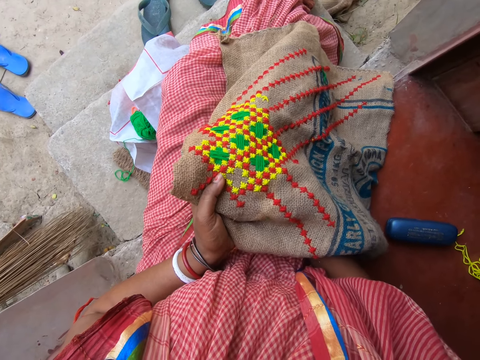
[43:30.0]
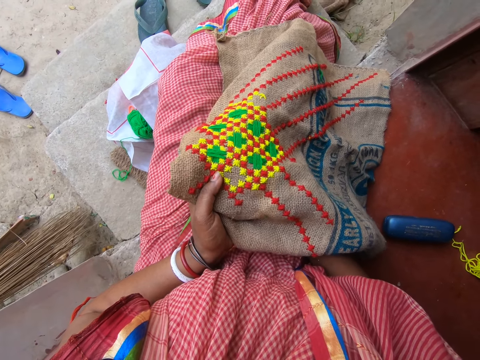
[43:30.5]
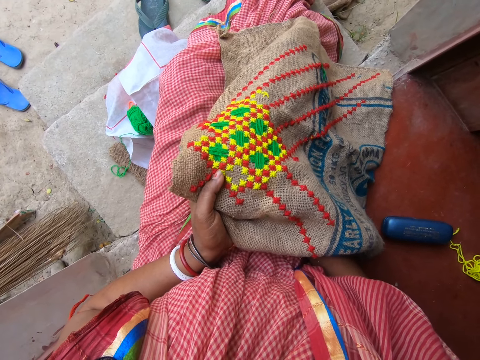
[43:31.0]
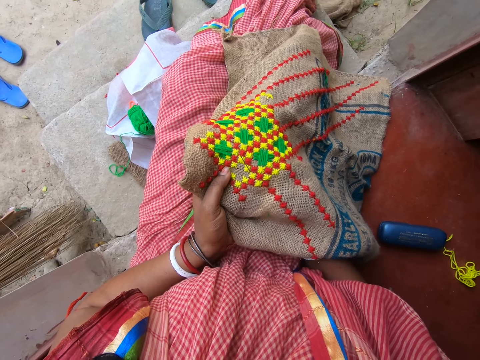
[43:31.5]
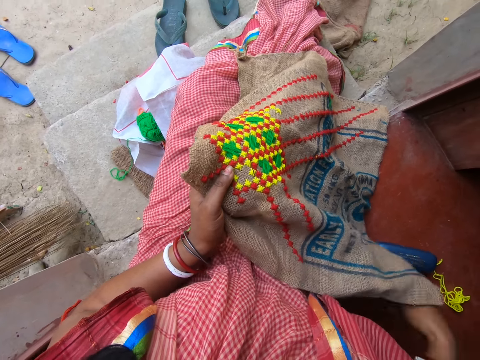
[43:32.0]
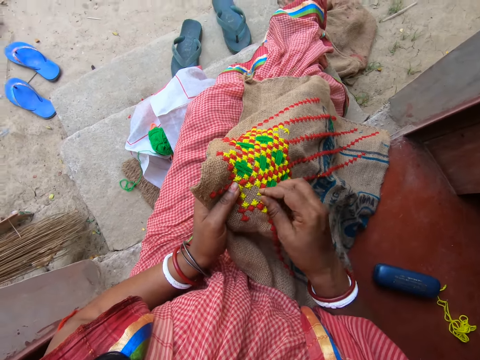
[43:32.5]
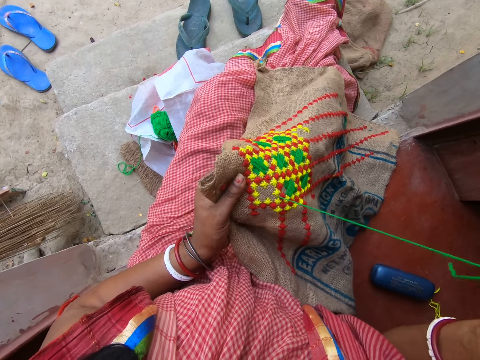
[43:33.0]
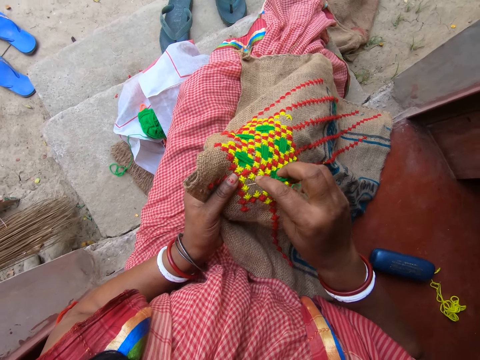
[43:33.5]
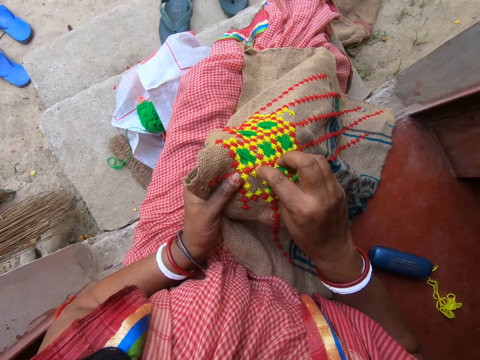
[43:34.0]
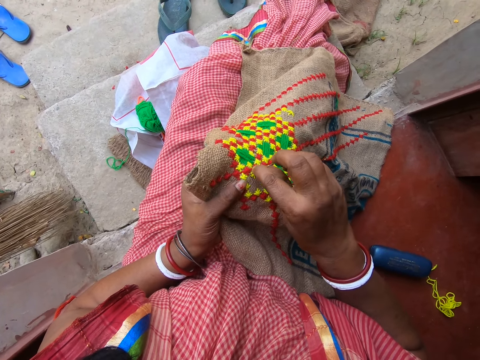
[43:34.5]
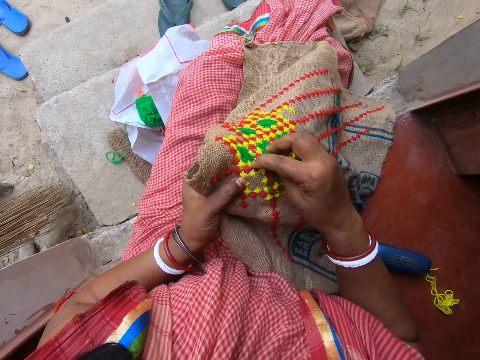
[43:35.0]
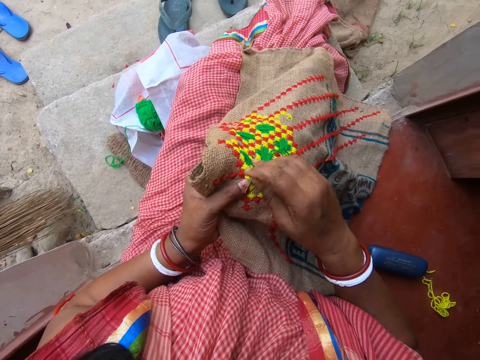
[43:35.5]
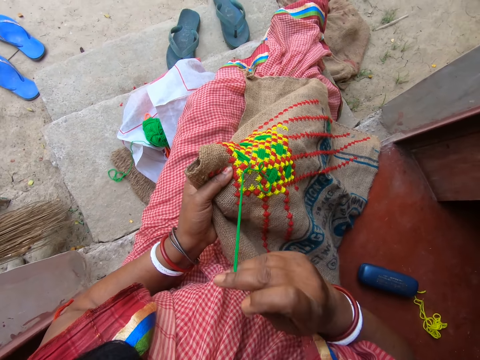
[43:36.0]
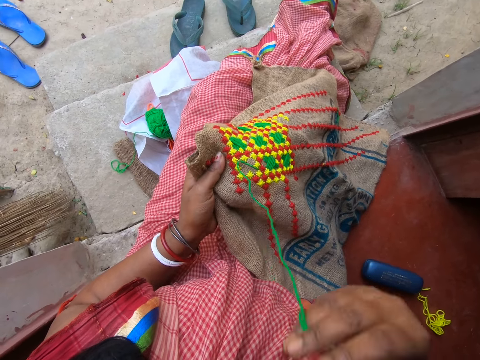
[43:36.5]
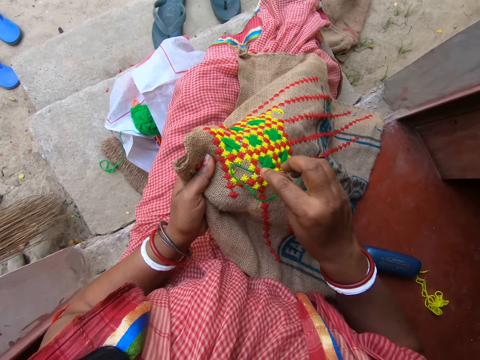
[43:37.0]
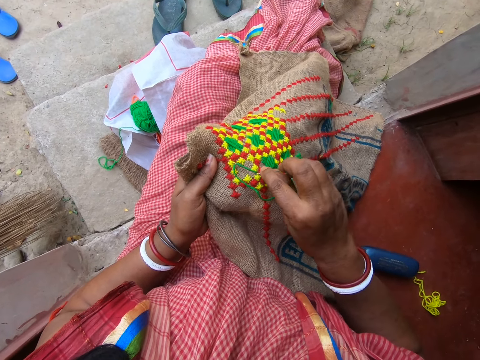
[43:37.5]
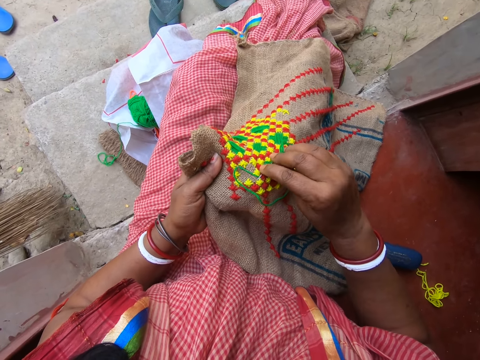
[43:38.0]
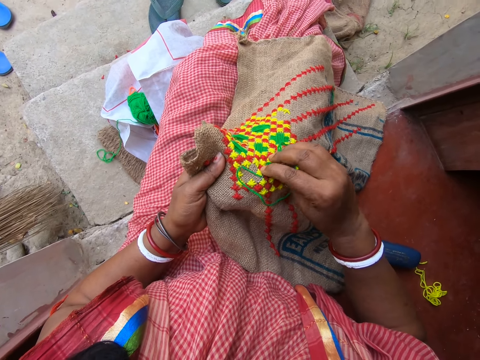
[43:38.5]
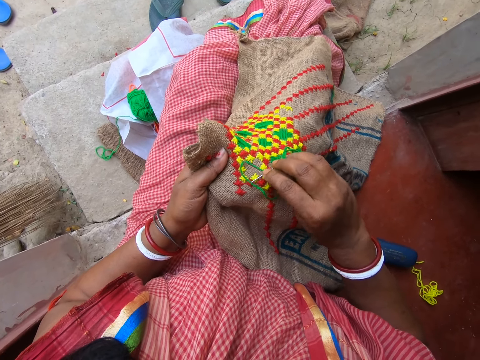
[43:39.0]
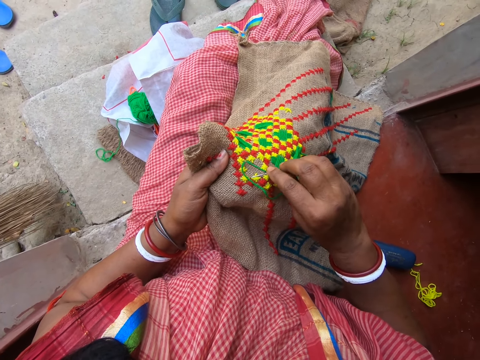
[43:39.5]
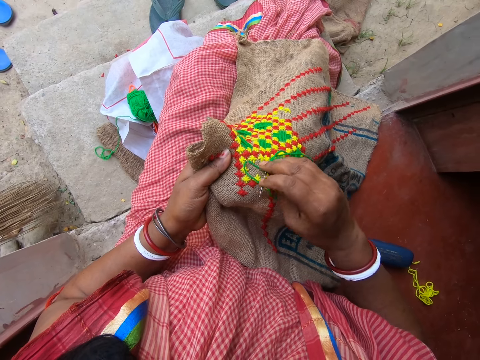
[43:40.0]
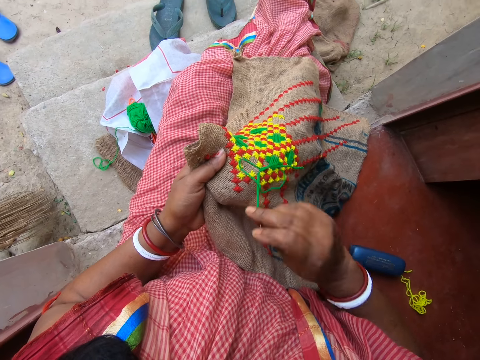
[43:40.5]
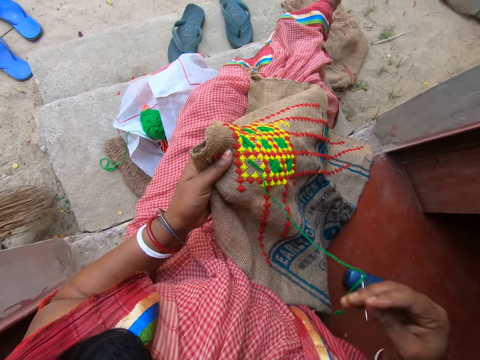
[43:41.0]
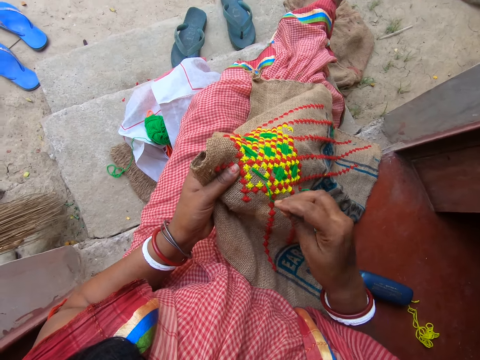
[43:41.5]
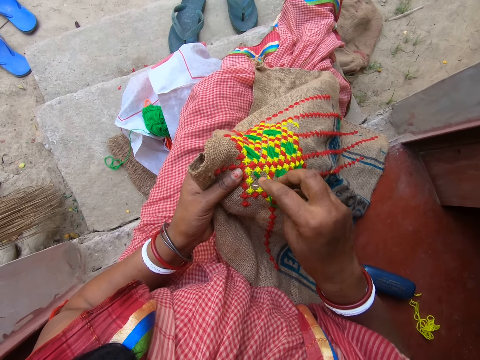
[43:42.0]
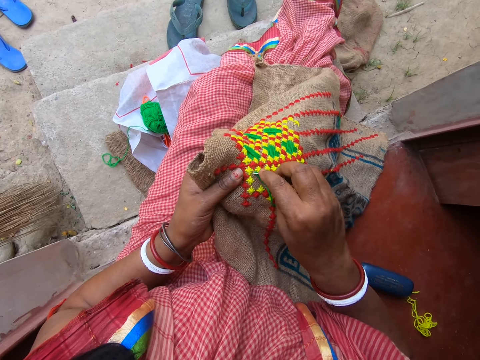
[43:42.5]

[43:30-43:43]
The camera wearer stitches. They pull the thread. They stitch. They pull the thread. They stitch. They pull the thread.

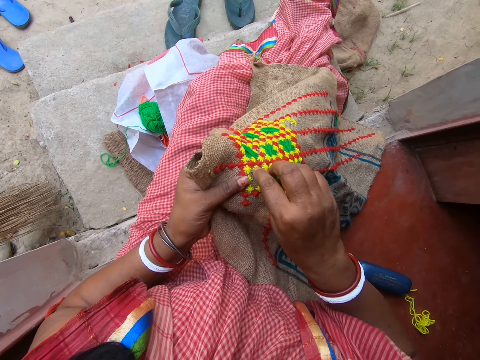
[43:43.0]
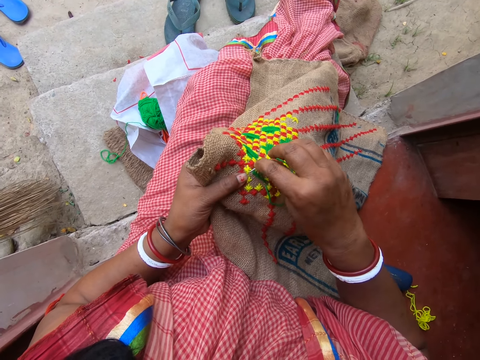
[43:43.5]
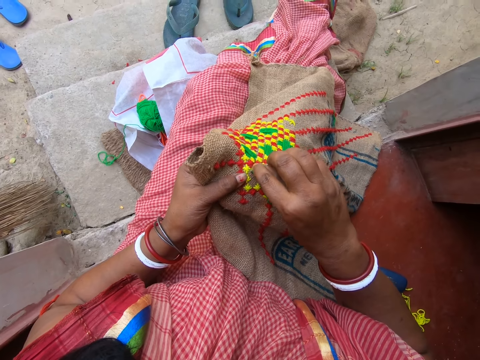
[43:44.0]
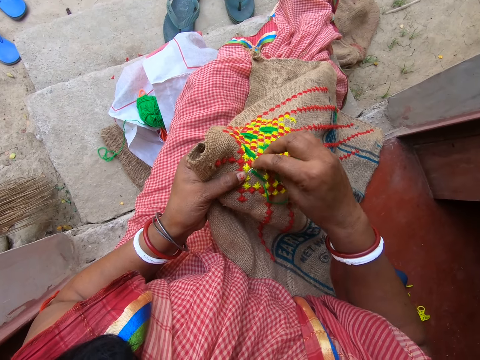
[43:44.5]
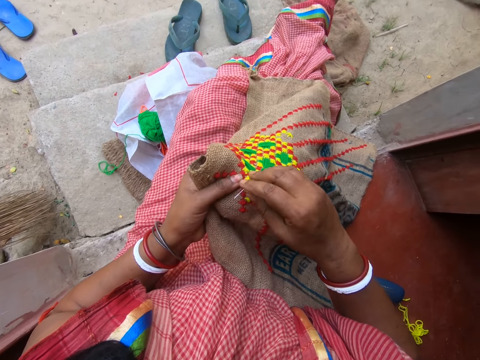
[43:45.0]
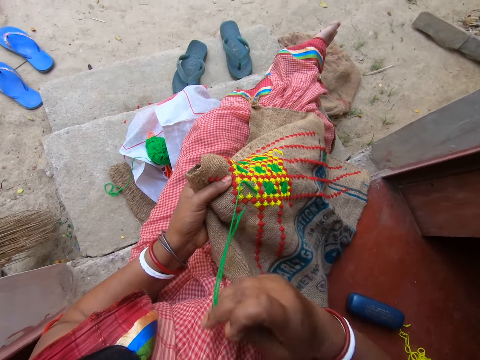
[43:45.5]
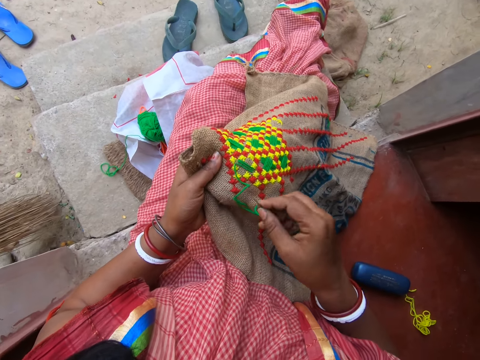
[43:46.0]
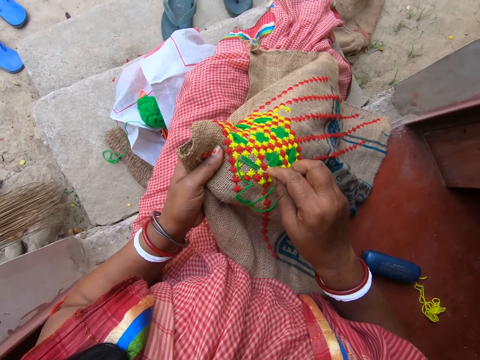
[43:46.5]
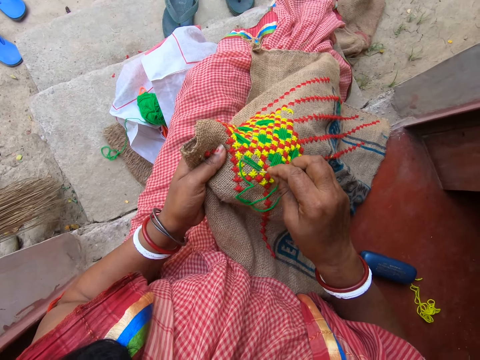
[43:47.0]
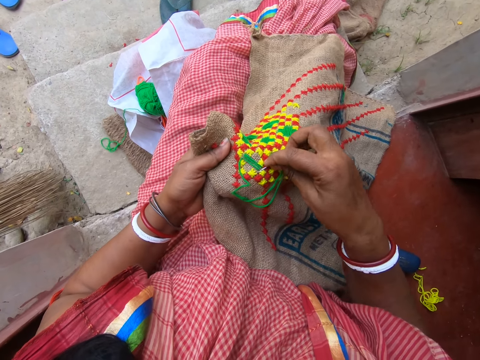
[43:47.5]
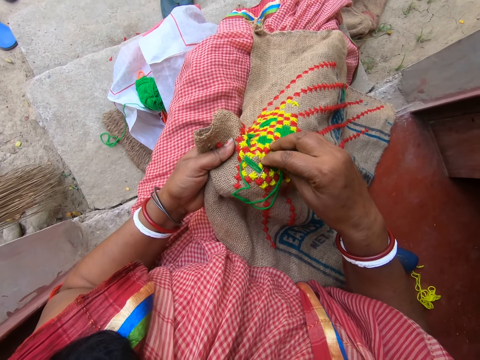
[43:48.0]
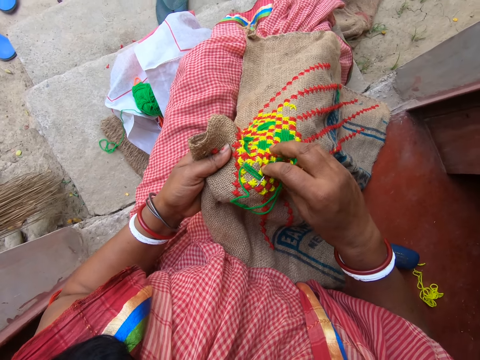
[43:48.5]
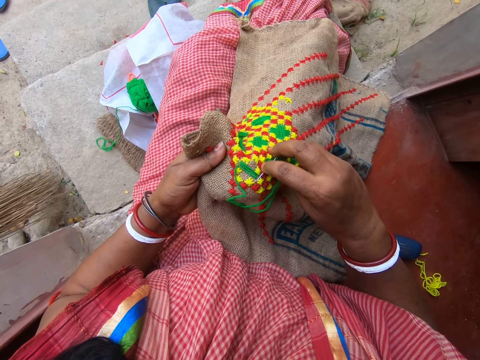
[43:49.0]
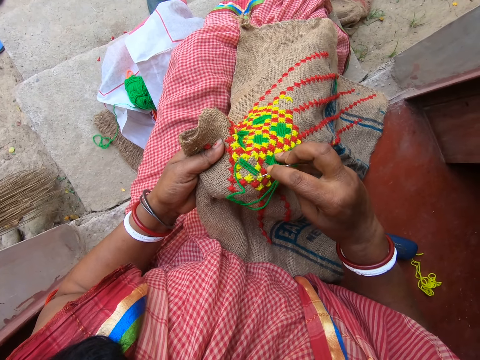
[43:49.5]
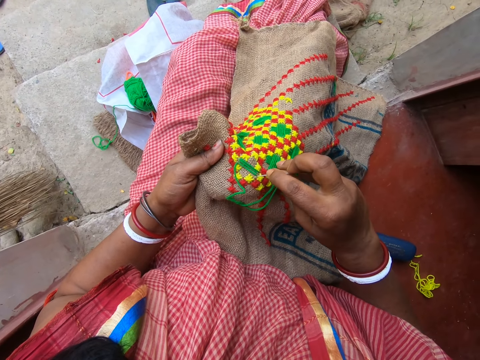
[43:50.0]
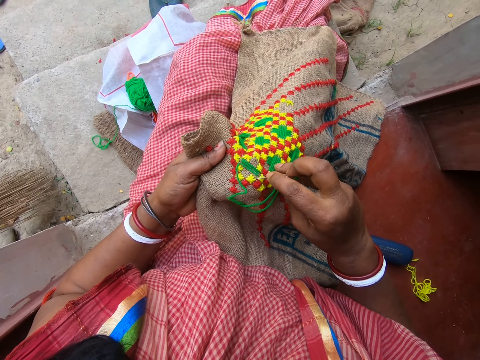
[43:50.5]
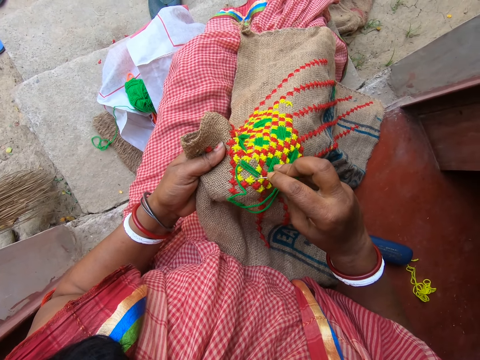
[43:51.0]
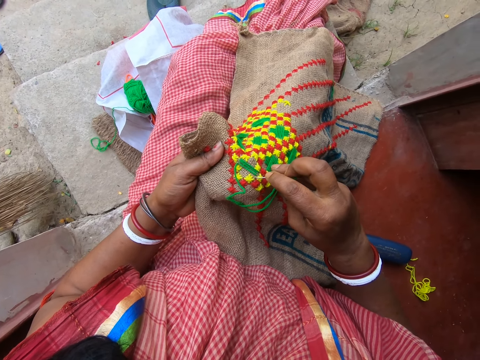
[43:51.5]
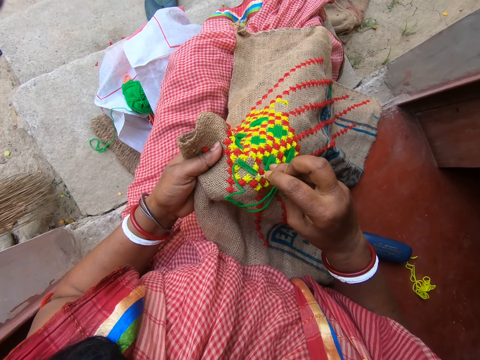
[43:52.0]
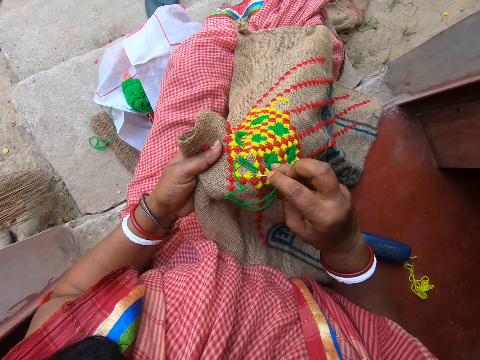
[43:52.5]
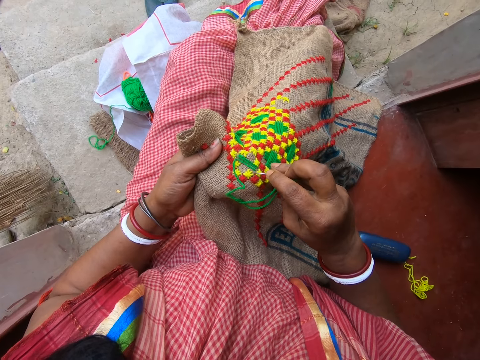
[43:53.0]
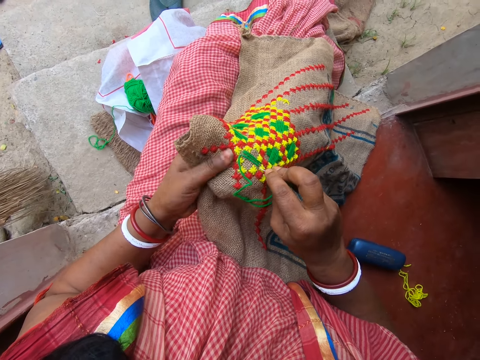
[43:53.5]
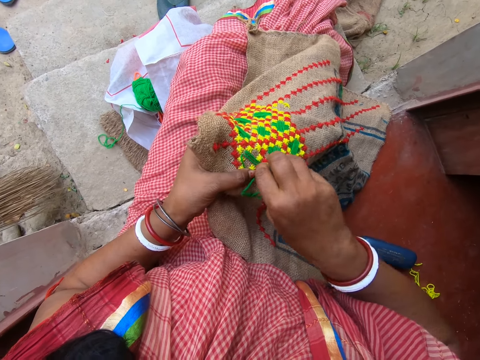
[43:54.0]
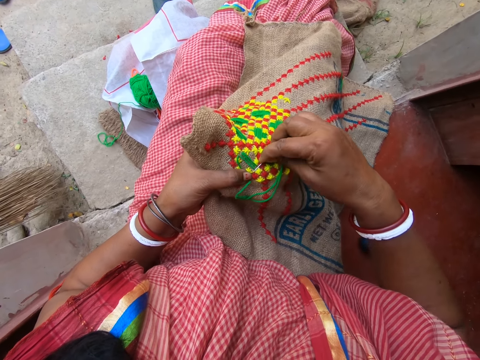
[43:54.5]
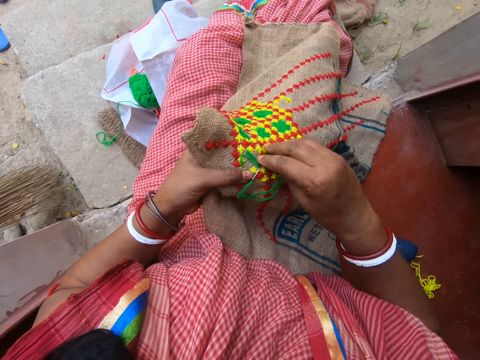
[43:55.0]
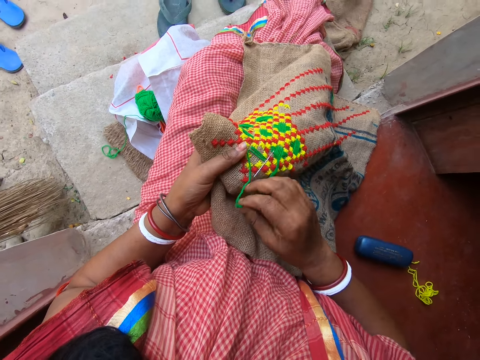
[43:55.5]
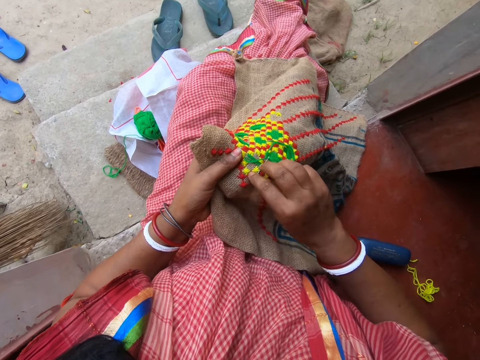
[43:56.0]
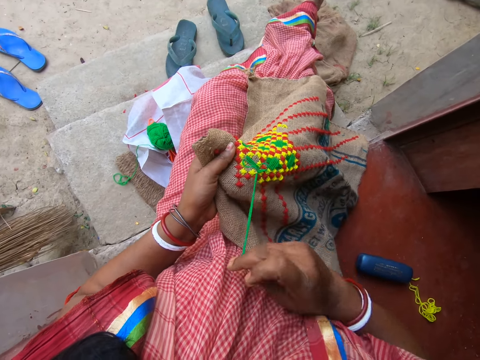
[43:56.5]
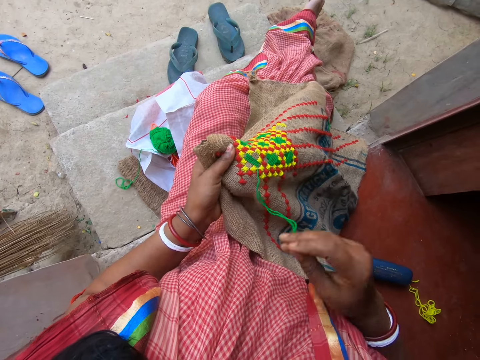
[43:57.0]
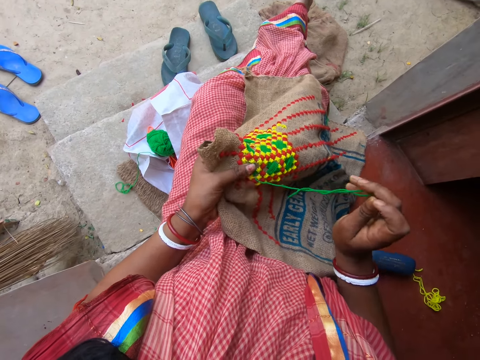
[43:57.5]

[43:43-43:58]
The camera wearer stitches. They pull the thread. They stitch. They stitch. They adjust the thread. They pull the thread.
